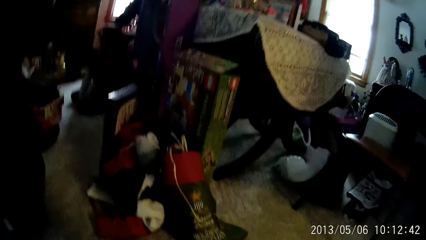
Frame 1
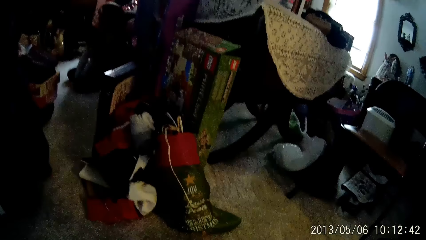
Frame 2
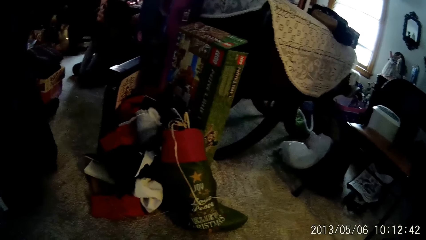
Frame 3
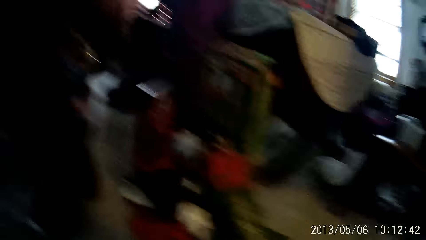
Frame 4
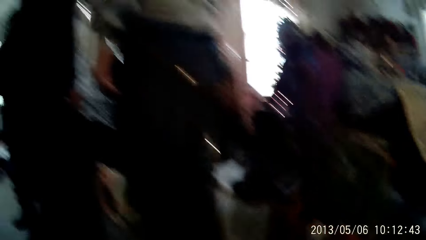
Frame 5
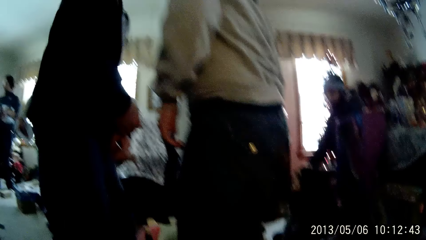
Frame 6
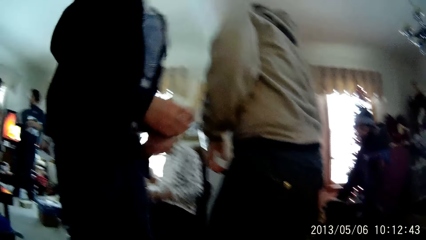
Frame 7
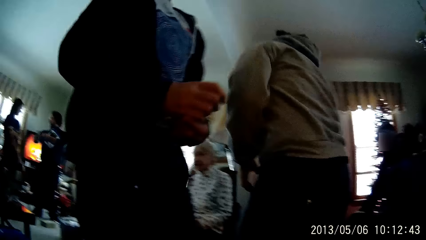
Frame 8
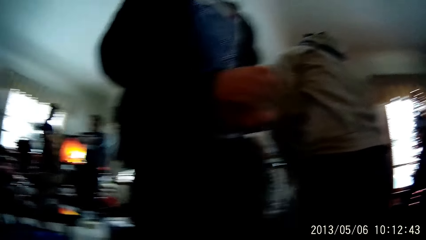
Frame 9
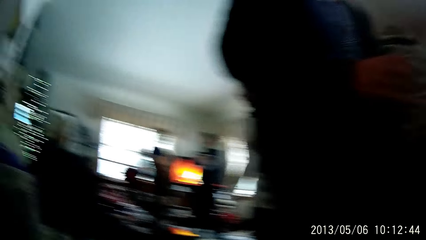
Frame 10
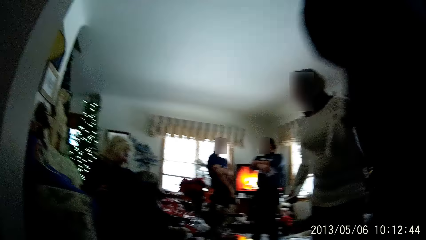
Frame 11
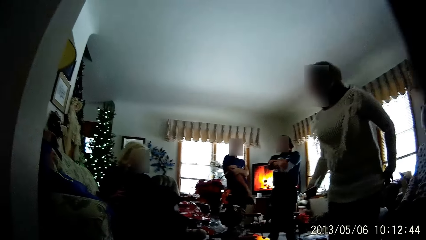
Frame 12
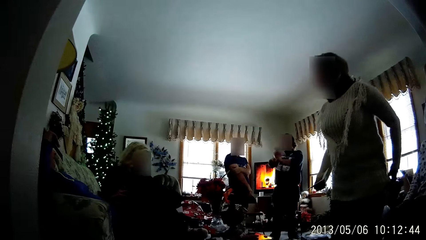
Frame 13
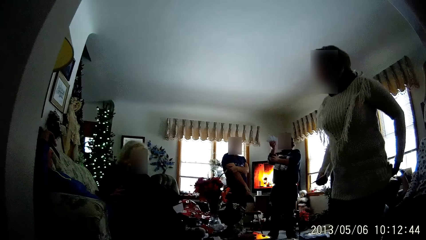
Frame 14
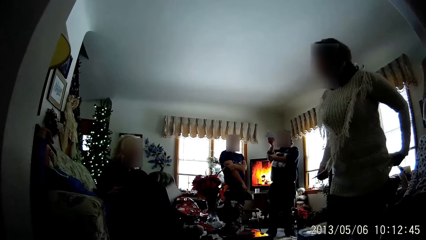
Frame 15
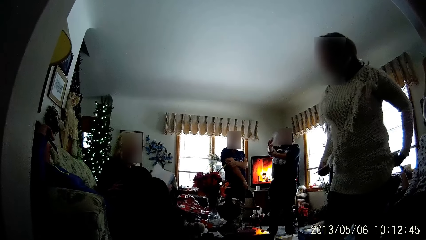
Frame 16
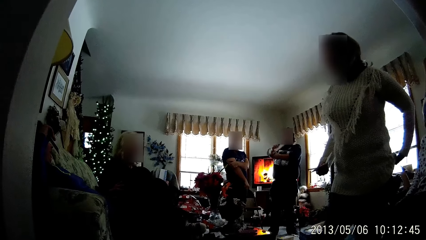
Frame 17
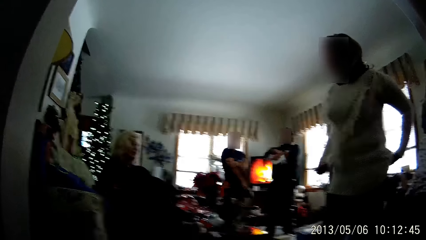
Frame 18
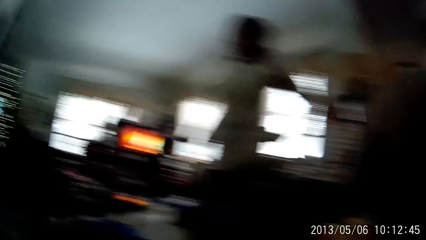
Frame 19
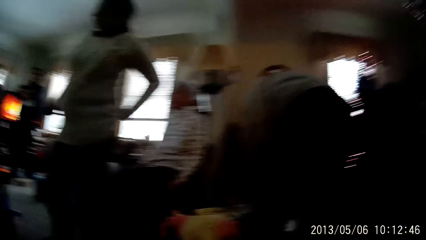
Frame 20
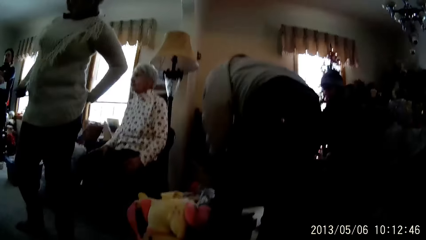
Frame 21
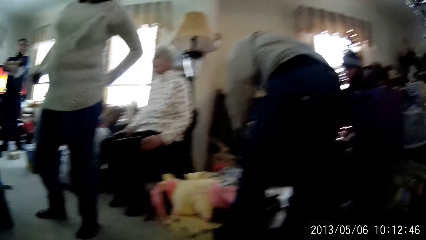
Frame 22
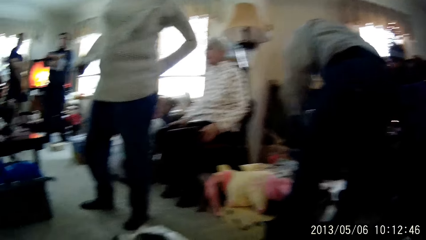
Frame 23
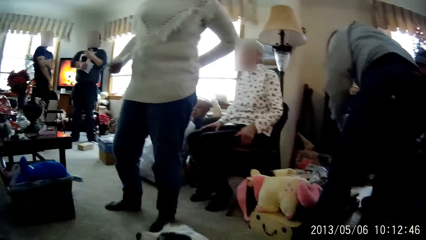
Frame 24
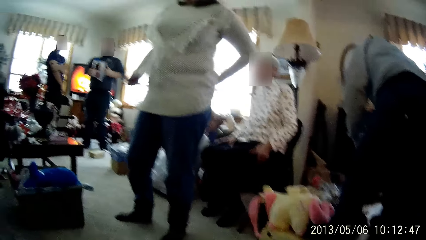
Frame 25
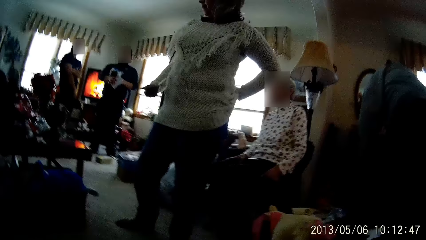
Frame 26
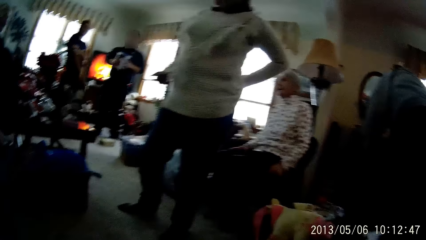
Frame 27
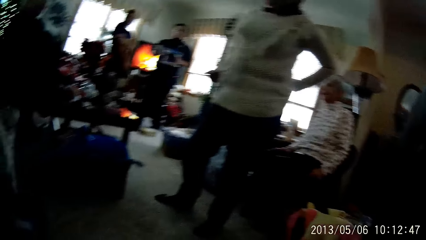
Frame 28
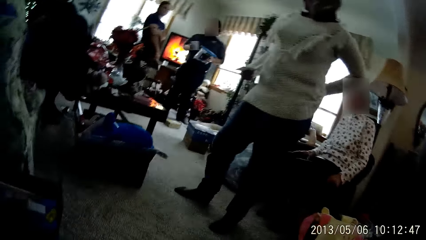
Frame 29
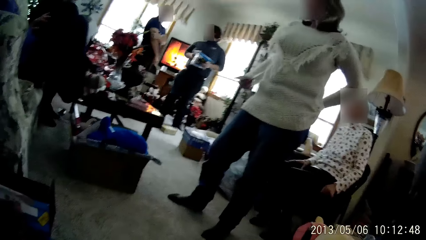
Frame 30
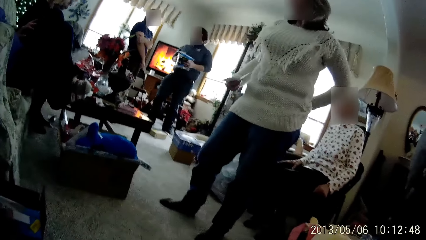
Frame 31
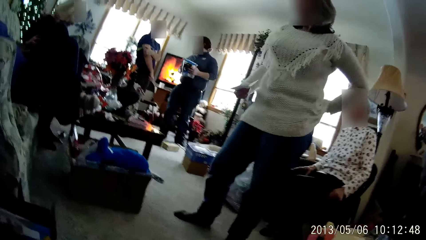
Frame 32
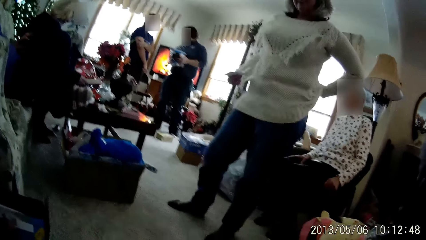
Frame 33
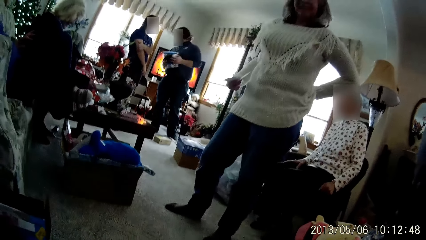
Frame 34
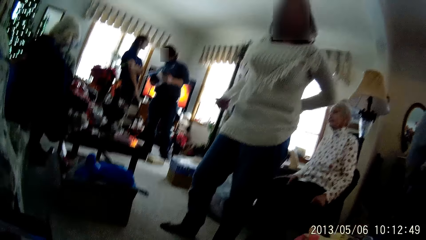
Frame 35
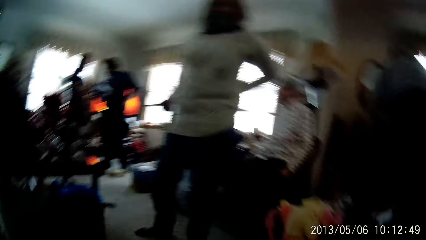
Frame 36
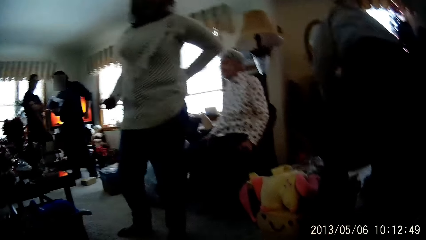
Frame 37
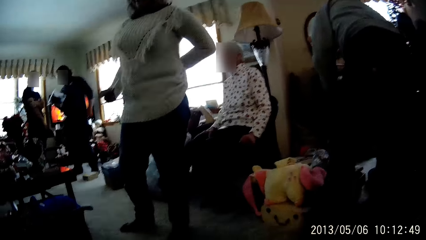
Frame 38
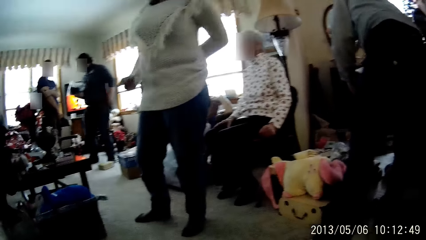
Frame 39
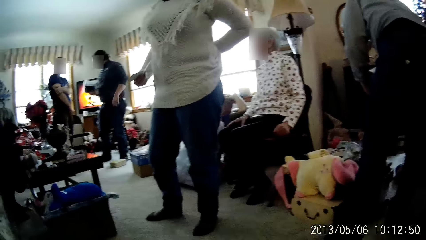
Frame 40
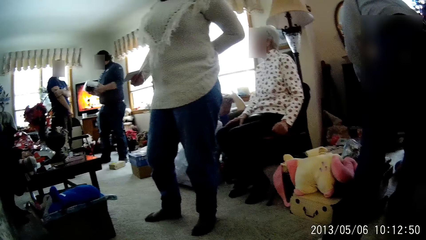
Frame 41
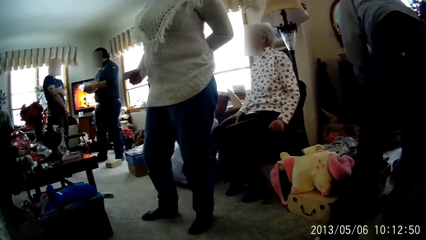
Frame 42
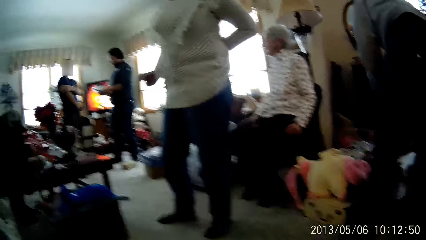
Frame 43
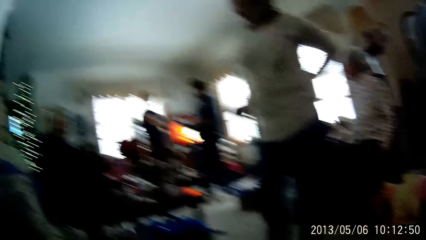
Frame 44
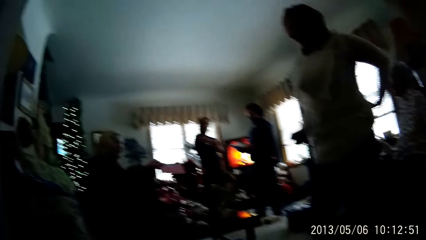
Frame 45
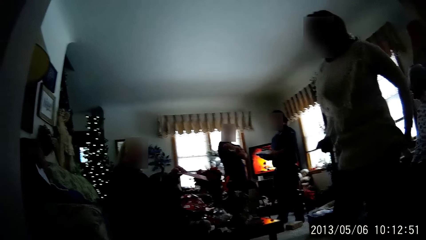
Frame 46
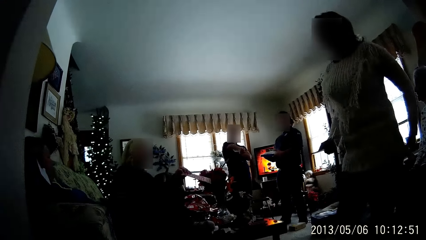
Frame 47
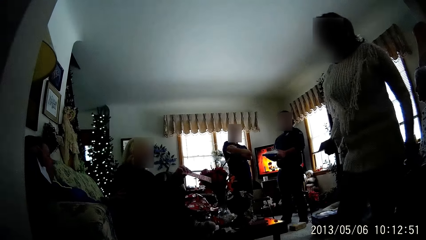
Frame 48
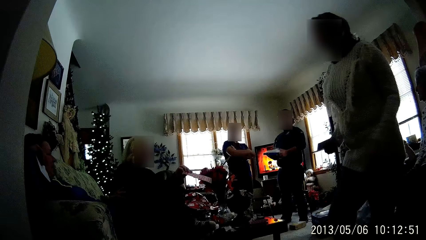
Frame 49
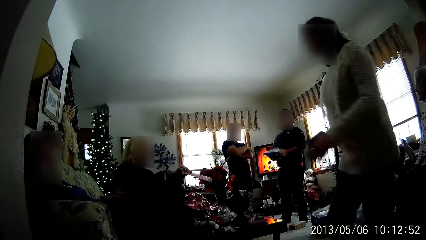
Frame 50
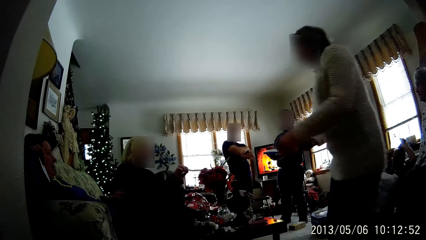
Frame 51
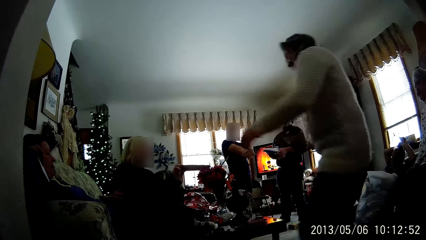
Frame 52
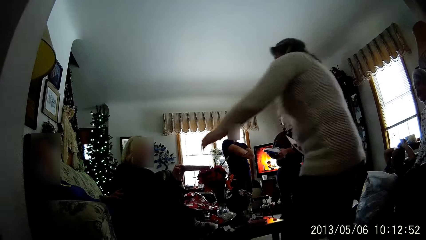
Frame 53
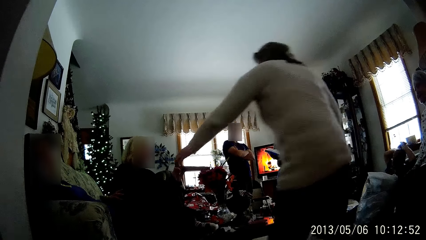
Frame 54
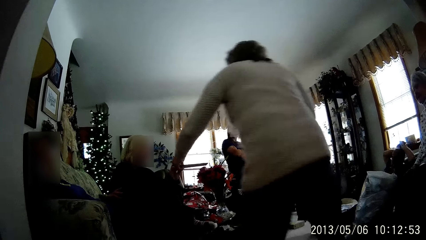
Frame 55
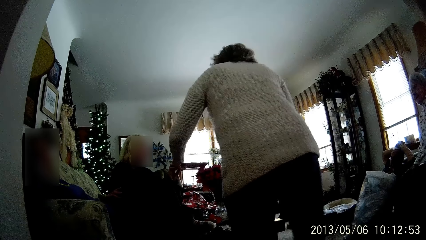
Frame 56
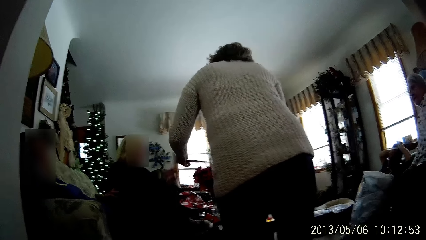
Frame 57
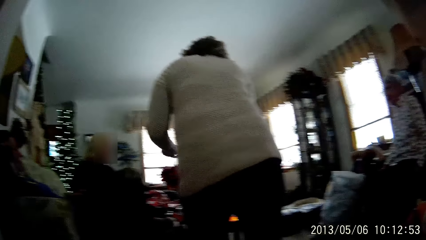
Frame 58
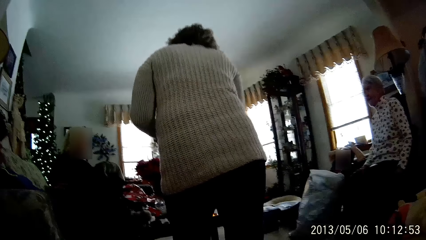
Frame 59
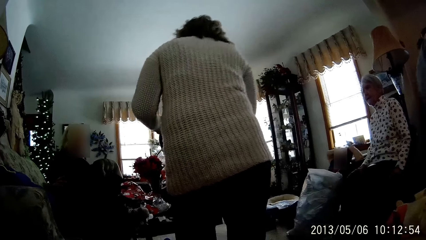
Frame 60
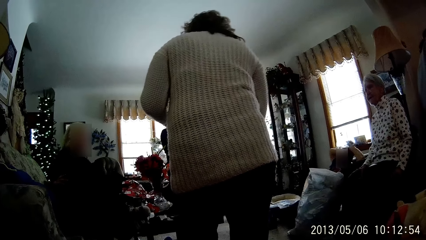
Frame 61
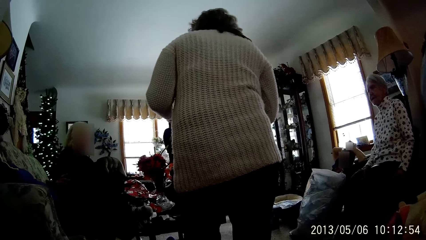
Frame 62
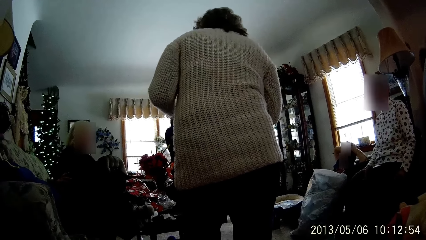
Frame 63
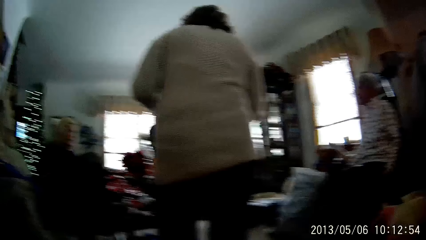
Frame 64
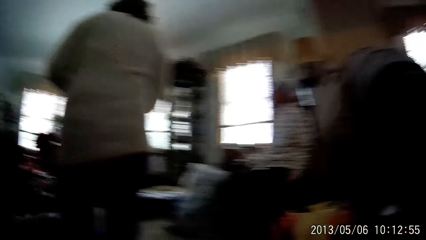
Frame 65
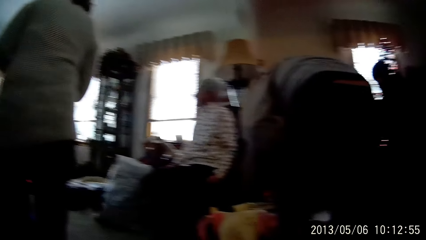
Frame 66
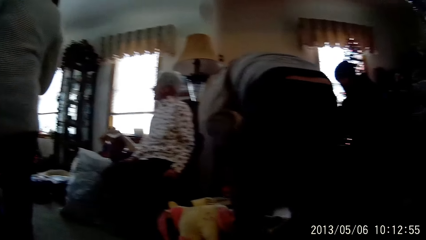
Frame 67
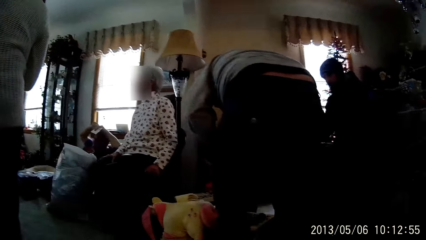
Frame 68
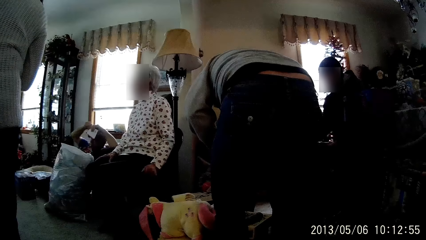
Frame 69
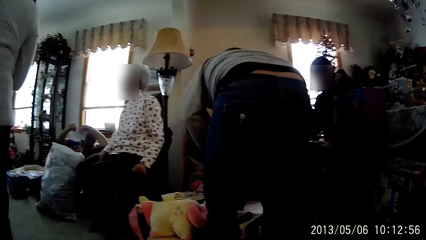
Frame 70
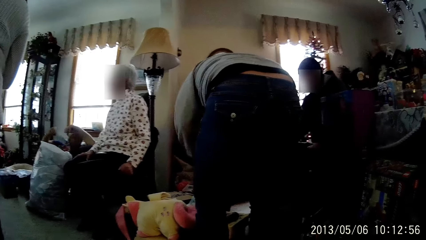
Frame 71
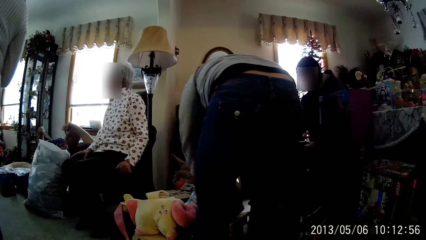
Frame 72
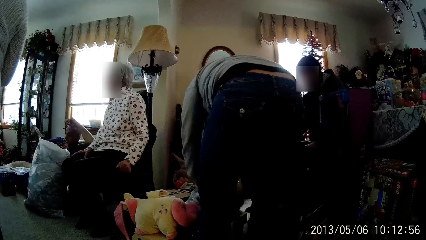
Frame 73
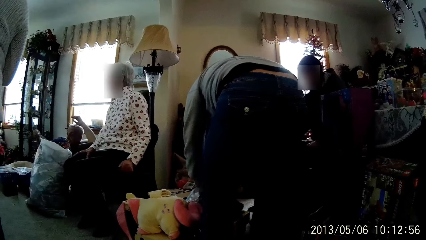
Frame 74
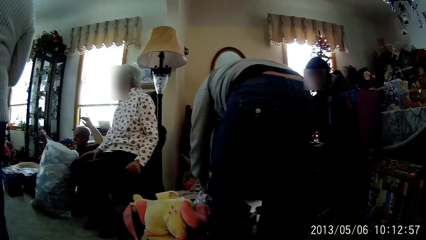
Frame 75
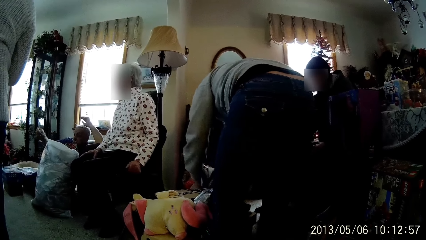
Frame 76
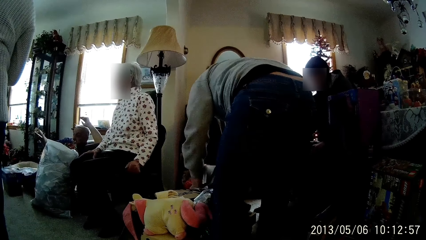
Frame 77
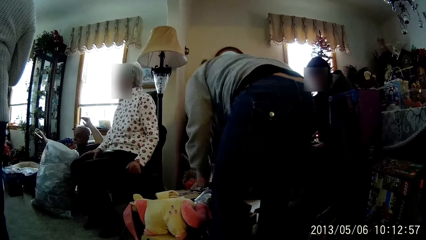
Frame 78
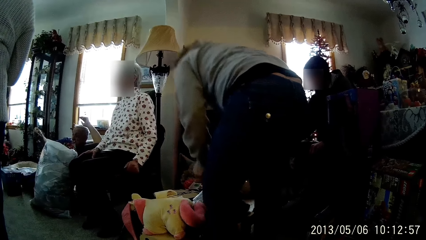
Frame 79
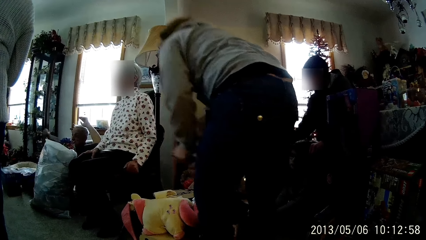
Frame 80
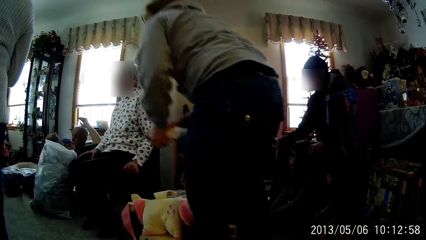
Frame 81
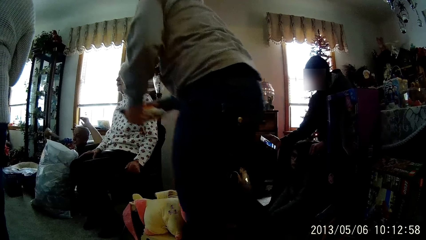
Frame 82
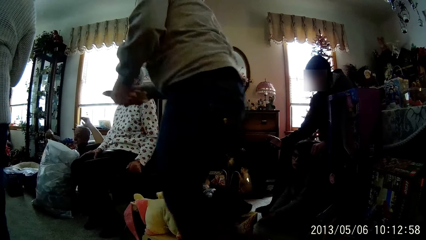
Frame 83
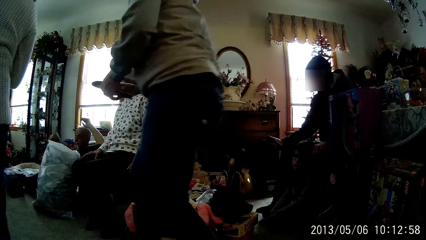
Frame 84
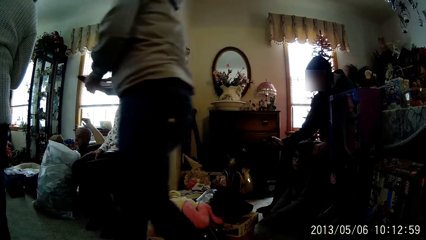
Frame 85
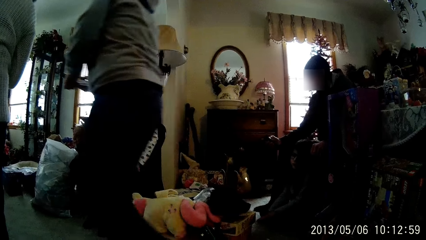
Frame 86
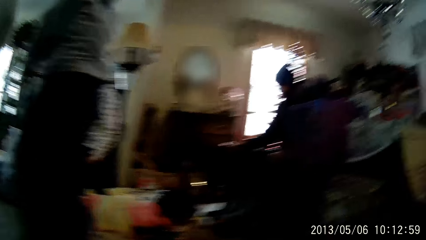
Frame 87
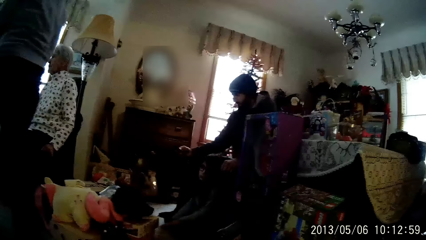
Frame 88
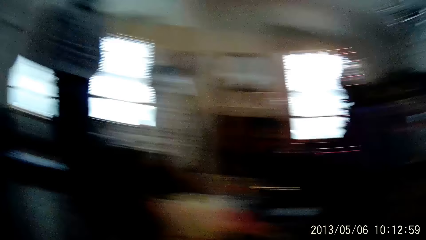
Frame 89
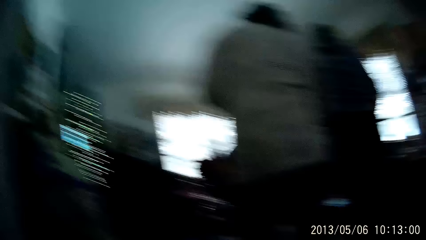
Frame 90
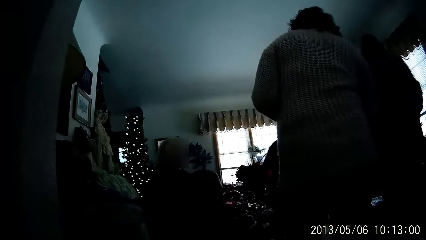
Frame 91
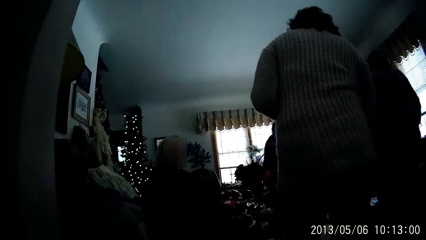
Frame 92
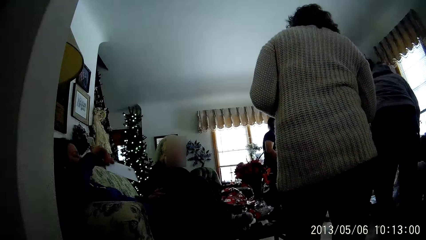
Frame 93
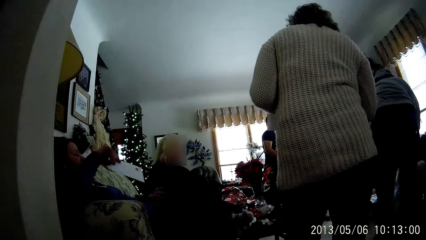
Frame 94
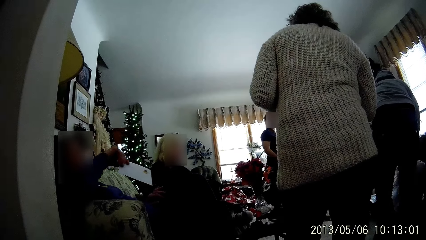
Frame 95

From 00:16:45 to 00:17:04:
The camera wearer looks around the room. A woman collects a paper from another woman with her left hand.
